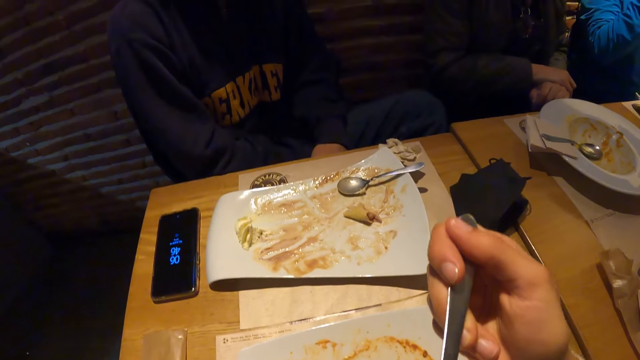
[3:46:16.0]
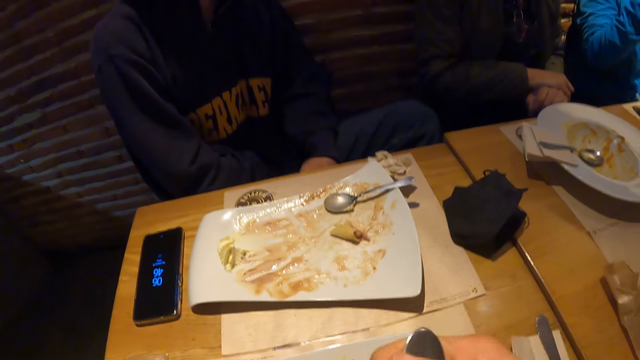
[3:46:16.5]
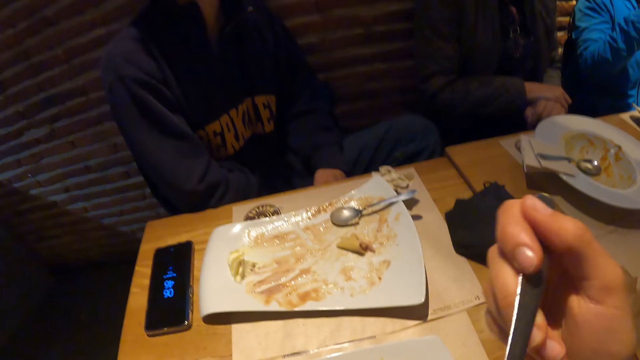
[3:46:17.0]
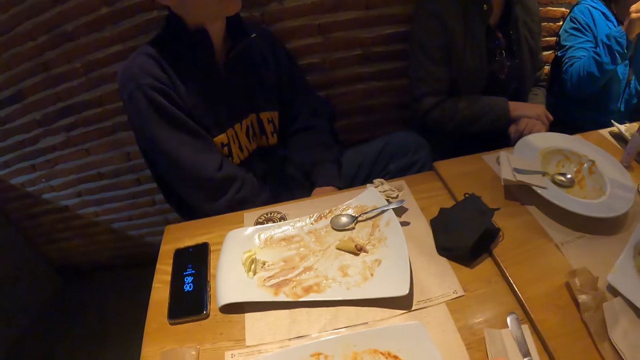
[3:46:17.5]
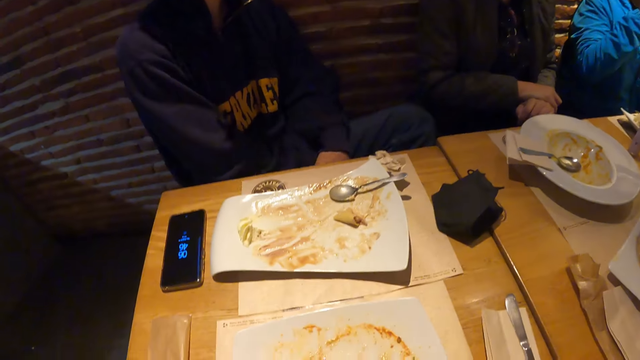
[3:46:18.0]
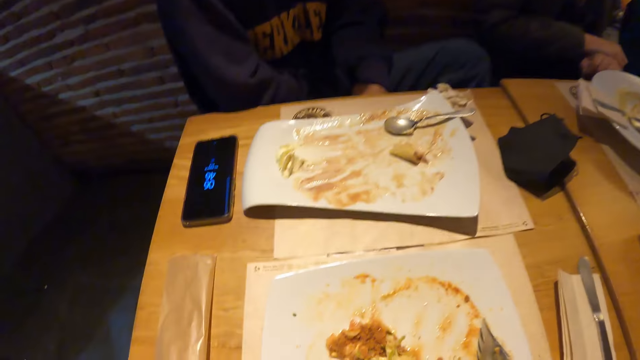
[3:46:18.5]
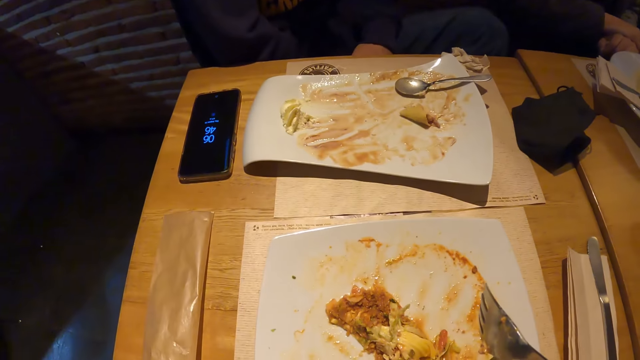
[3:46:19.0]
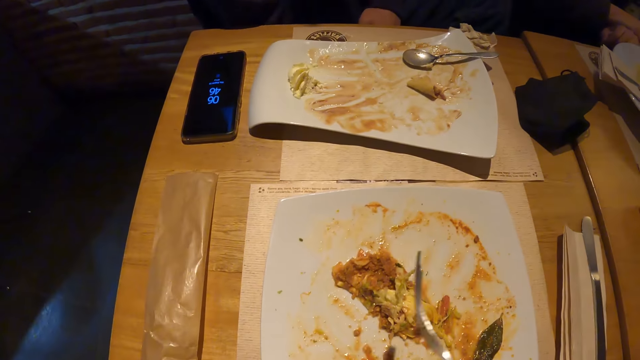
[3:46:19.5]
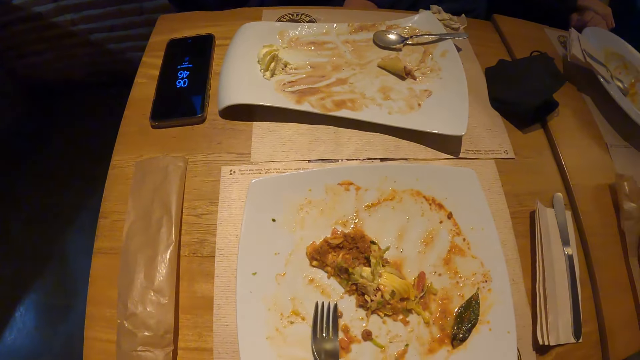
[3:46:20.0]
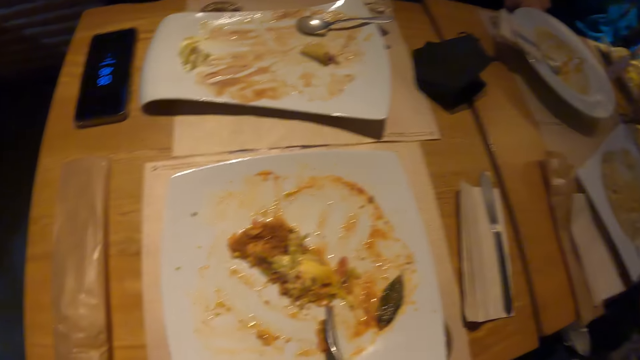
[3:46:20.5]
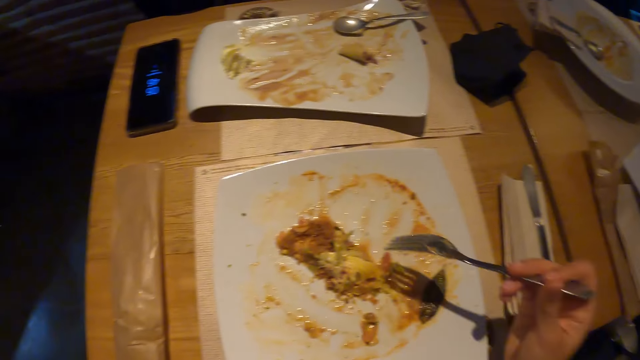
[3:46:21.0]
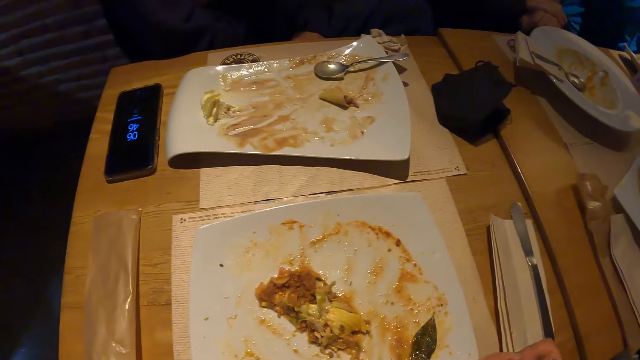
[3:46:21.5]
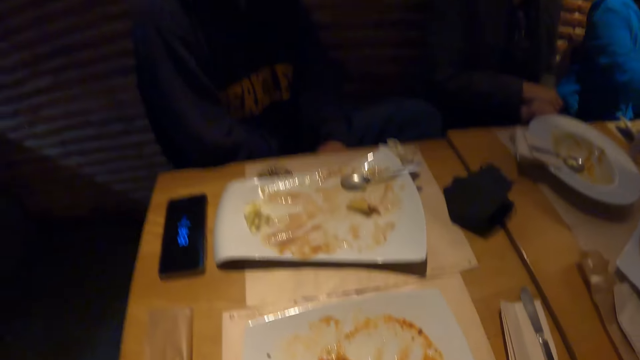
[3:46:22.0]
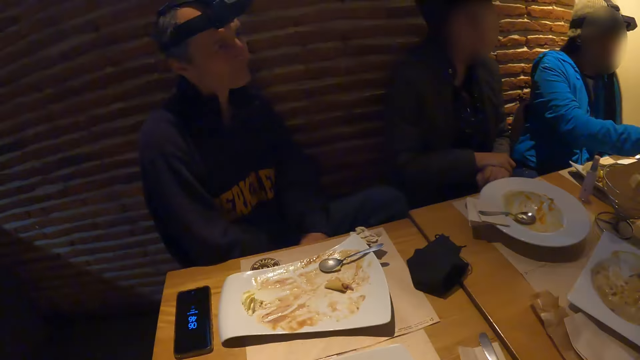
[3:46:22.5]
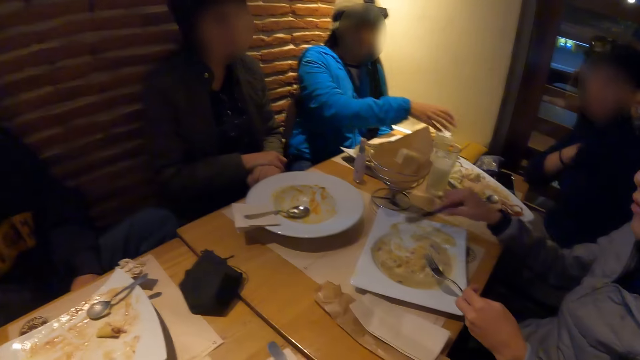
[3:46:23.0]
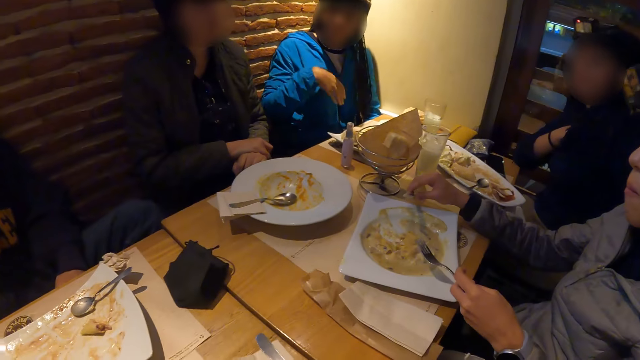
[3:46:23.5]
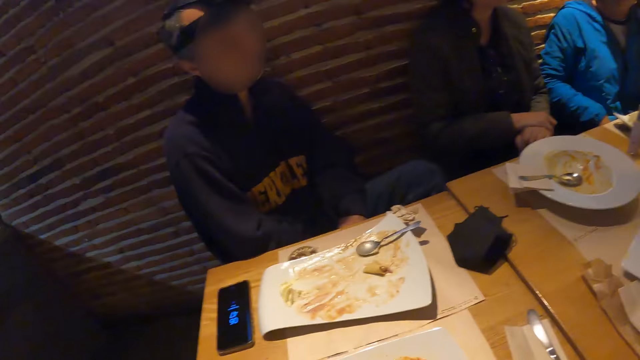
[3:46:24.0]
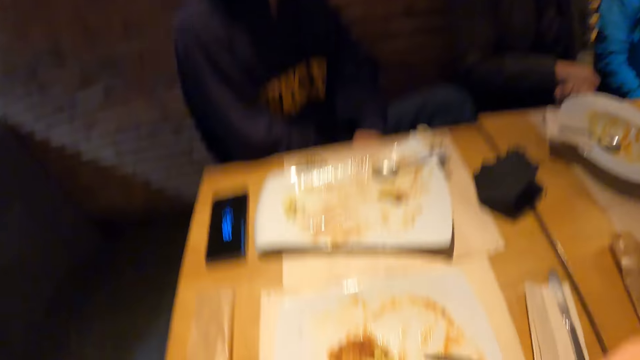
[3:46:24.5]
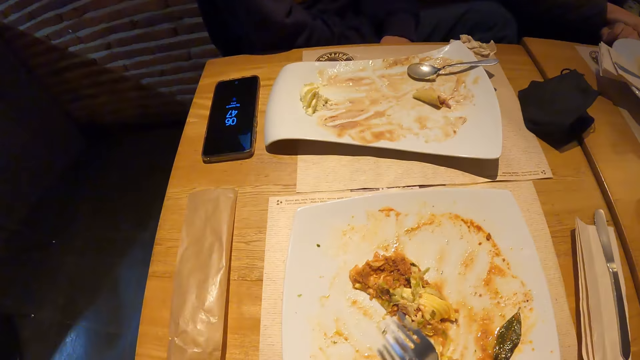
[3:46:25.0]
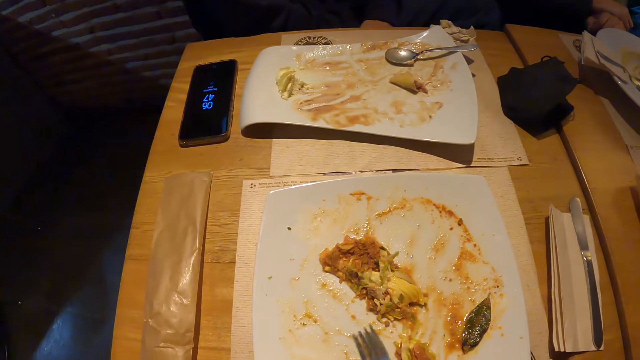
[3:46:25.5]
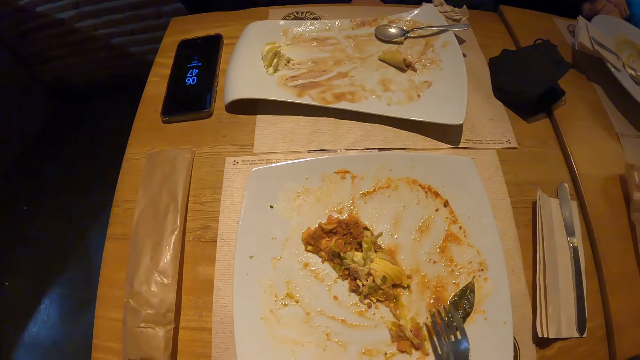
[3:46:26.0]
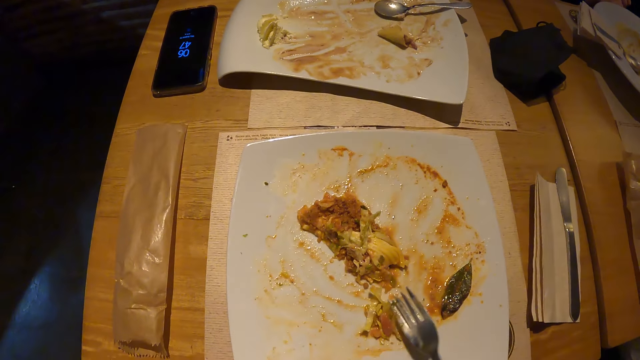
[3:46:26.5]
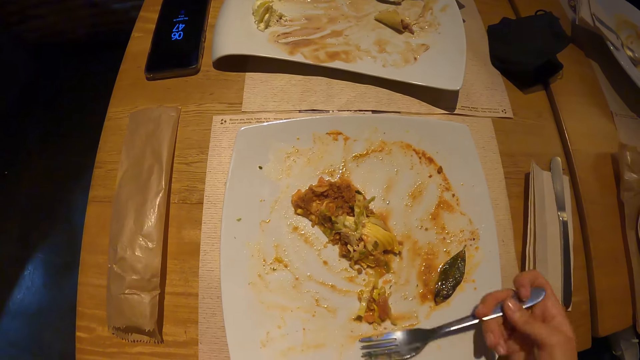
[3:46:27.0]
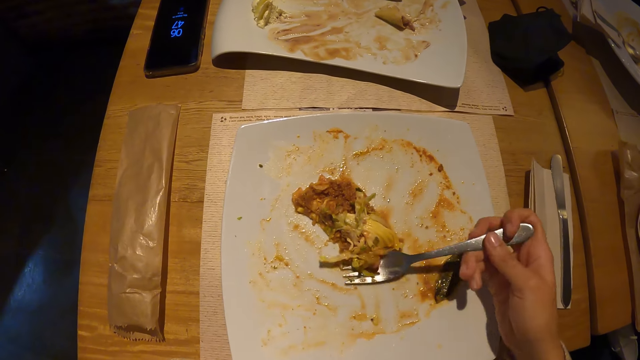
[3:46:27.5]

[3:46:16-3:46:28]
Another woman holds a fork and a knife in both hands. She holds down the knife on a plate on the table with her right hand.

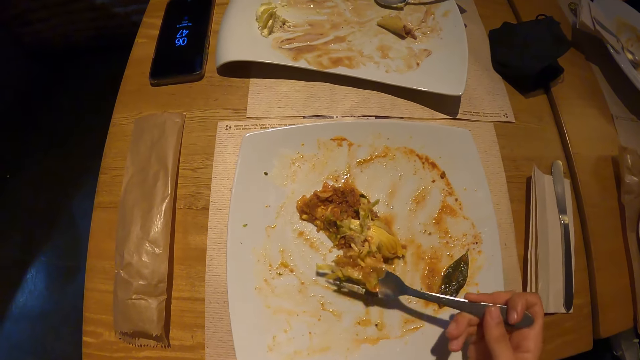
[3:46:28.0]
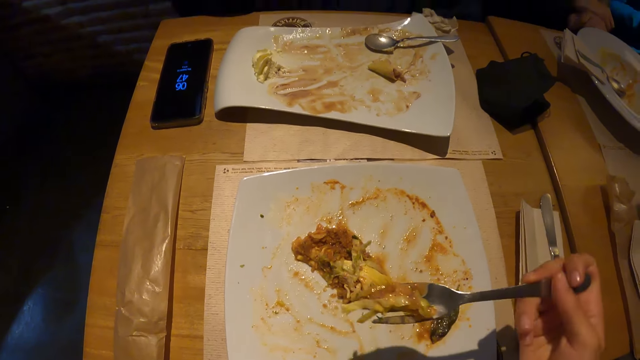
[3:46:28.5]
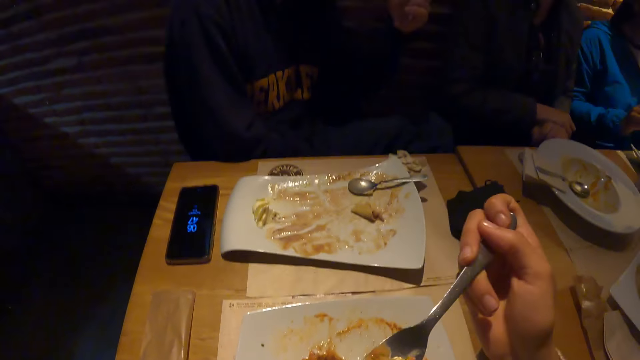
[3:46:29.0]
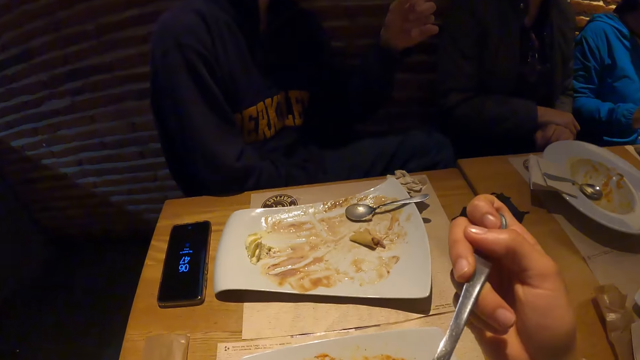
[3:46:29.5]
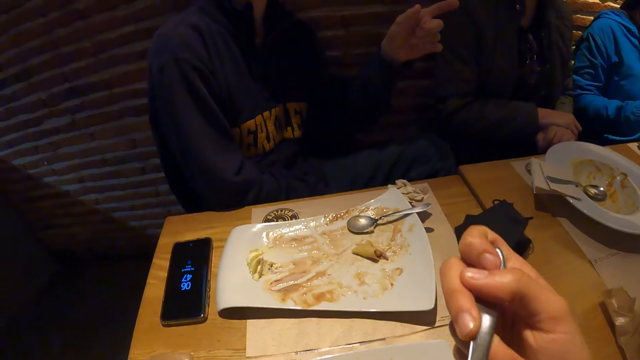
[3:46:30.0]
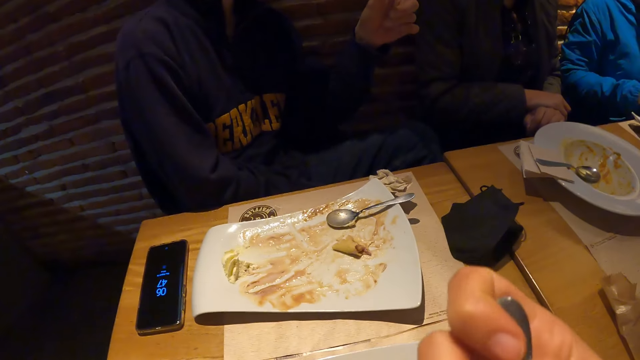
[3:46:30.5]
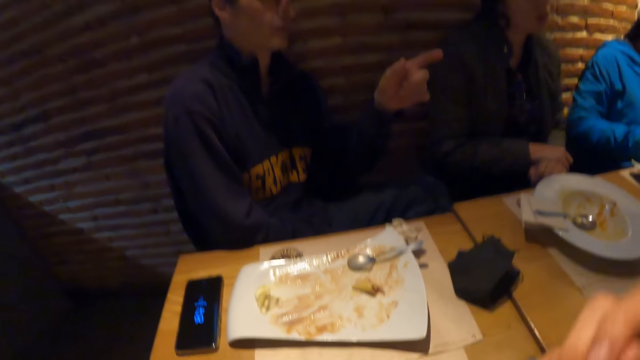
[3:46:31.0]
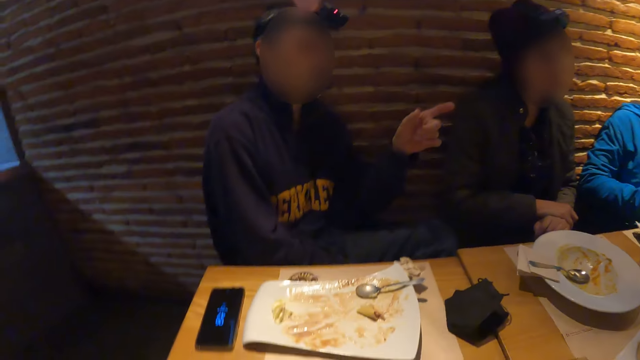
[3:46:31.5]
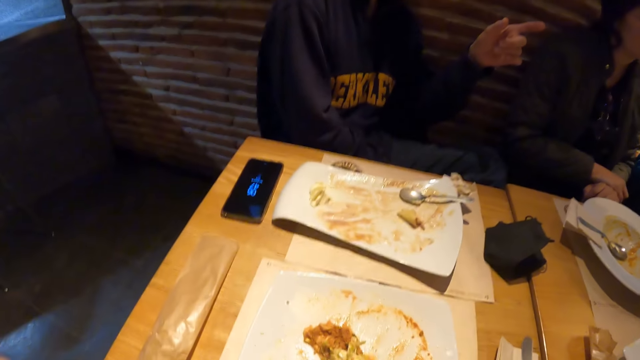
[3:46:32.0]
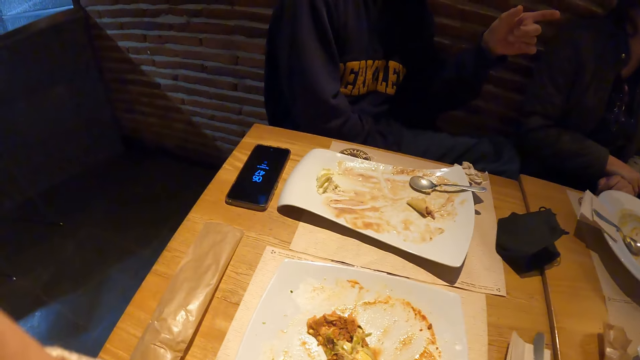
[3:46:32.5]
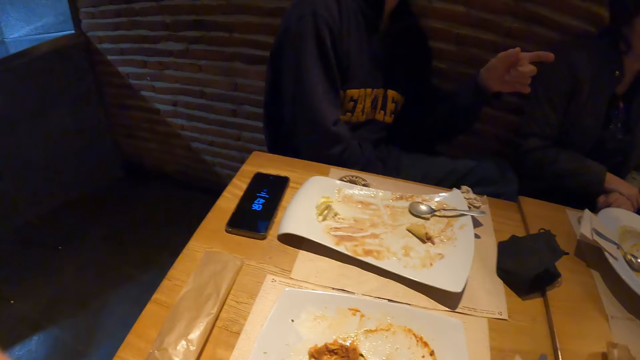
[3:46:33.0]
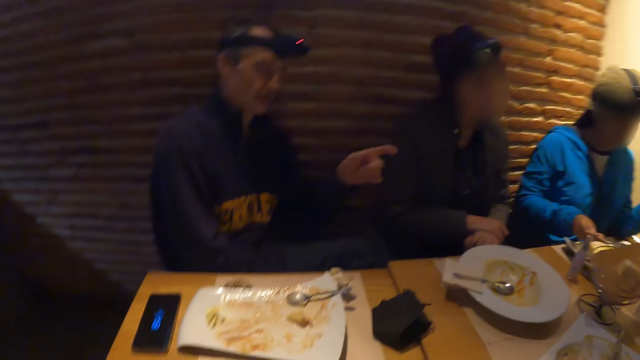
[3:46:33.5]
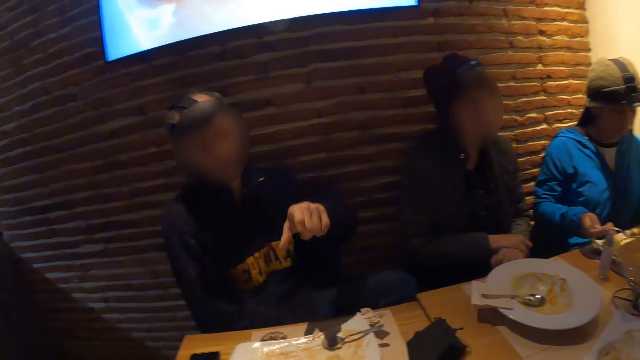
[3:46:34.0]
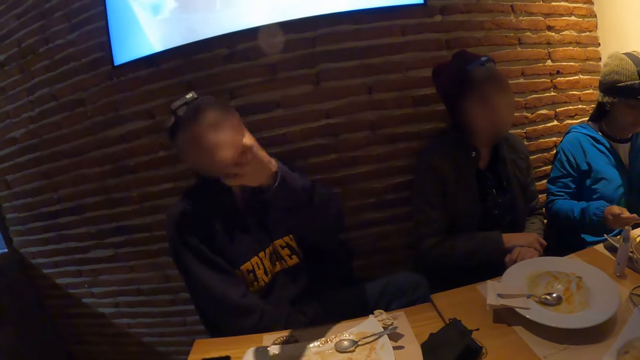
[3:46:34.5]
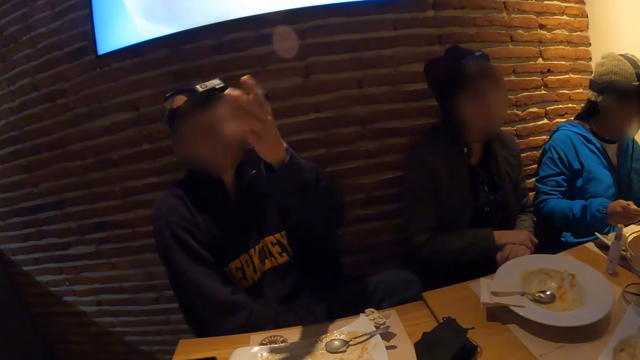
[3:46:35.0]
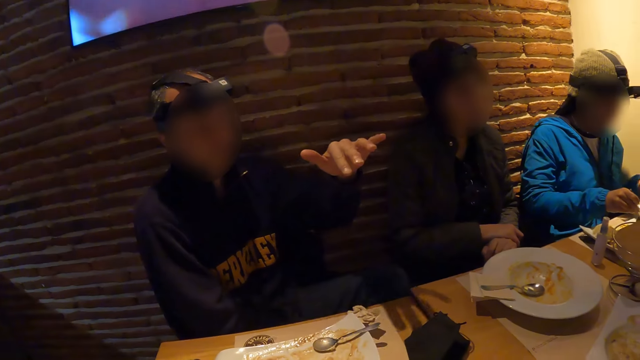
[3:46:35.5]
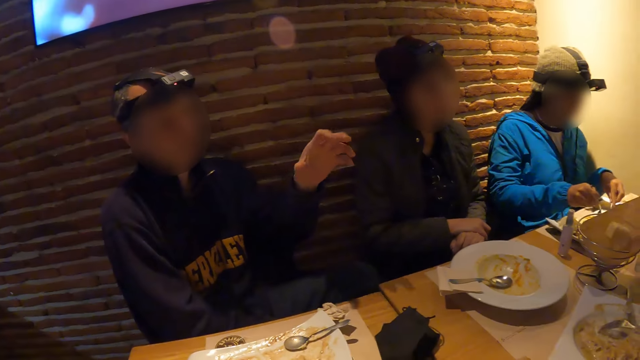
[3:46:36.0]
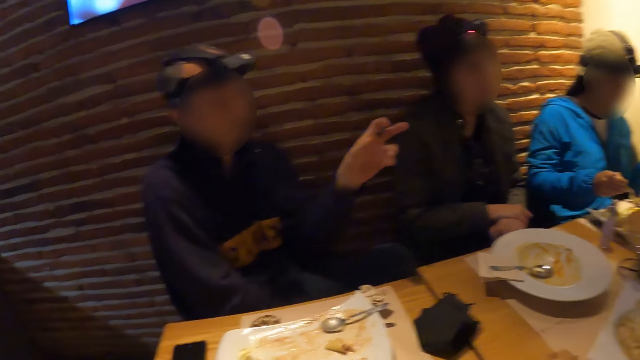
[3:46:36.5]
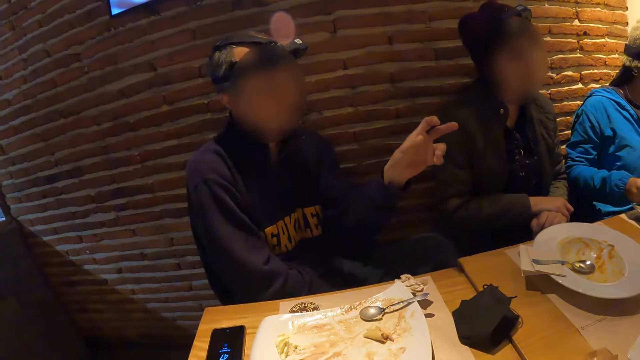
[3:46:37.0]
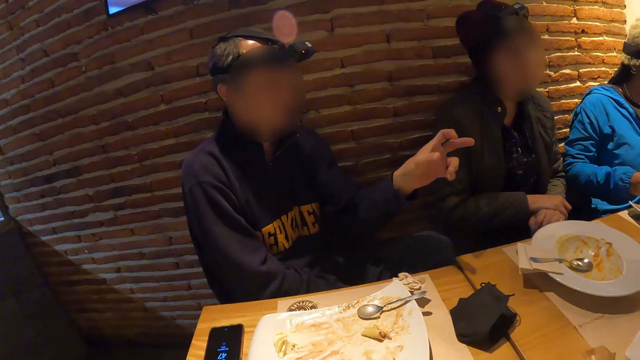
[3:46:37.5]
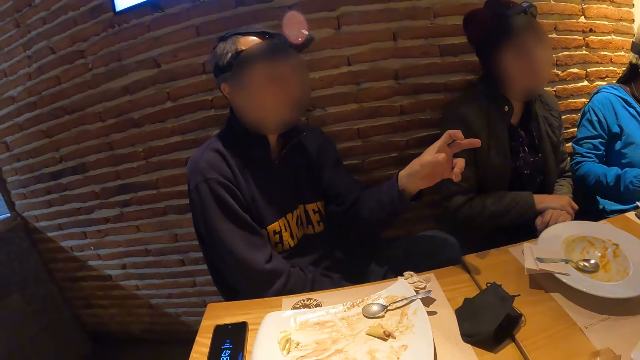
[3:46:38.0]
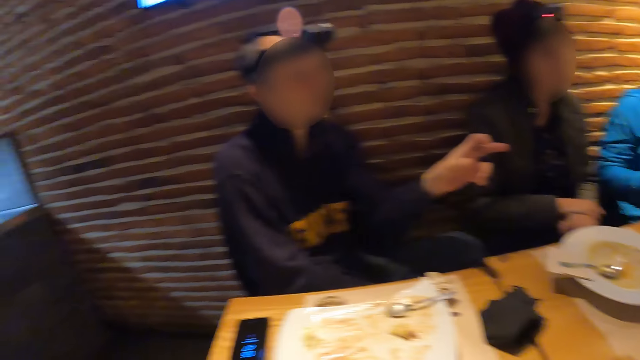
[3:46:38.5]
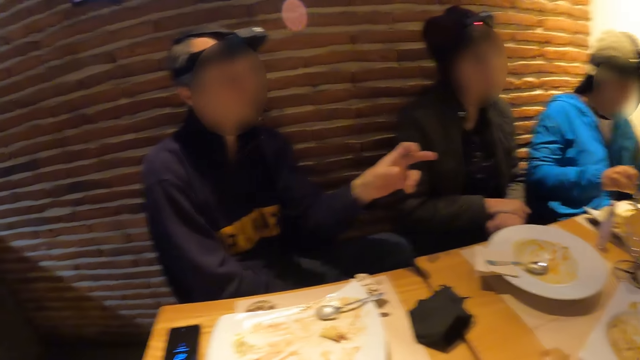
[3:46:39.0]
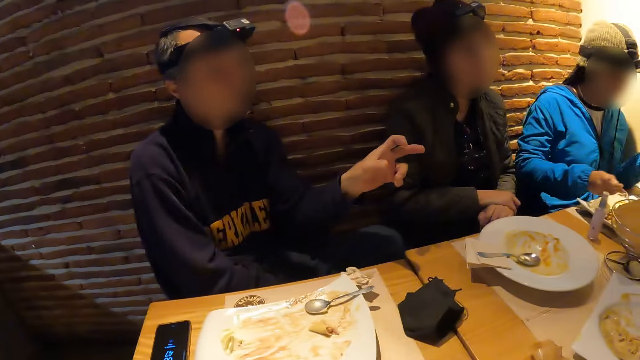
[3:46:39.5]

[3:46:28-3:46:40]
The camera wearer moves the hand. The woman holds the fork and the knife in both hands.
